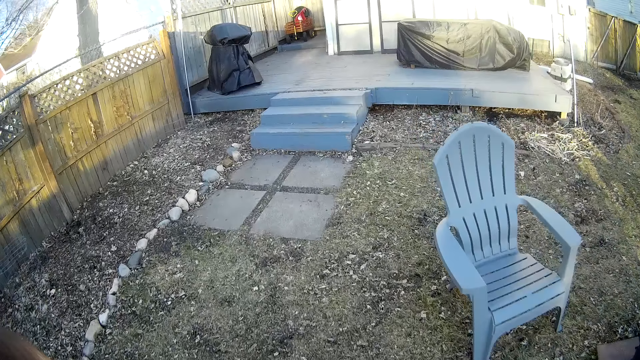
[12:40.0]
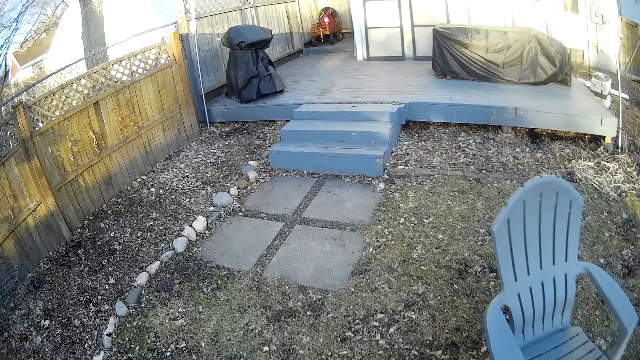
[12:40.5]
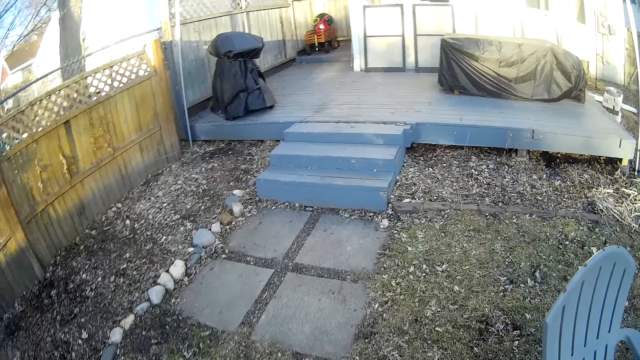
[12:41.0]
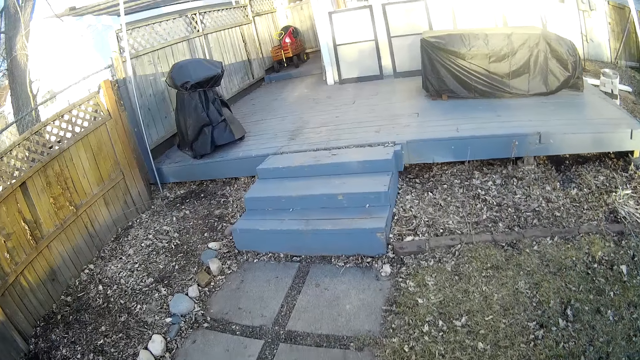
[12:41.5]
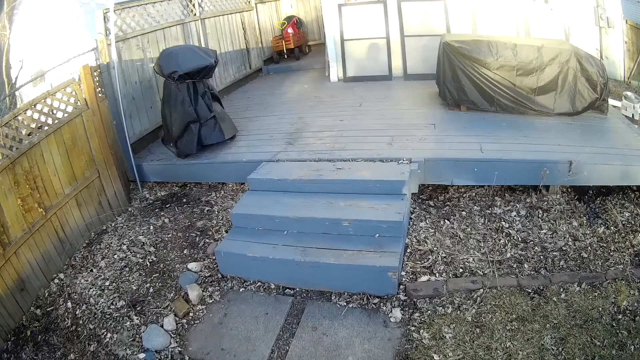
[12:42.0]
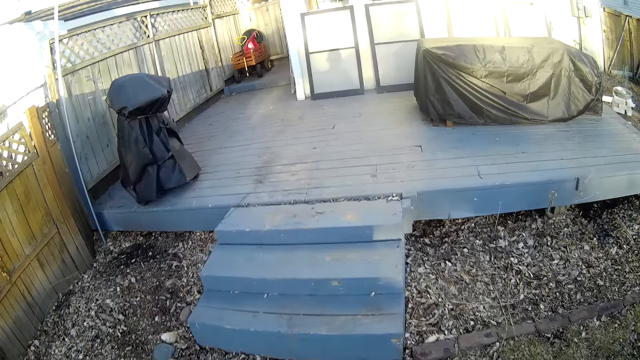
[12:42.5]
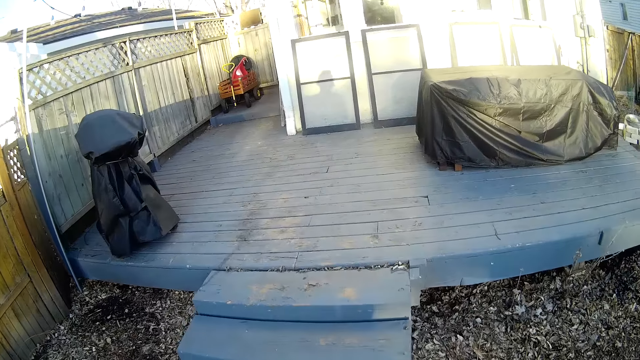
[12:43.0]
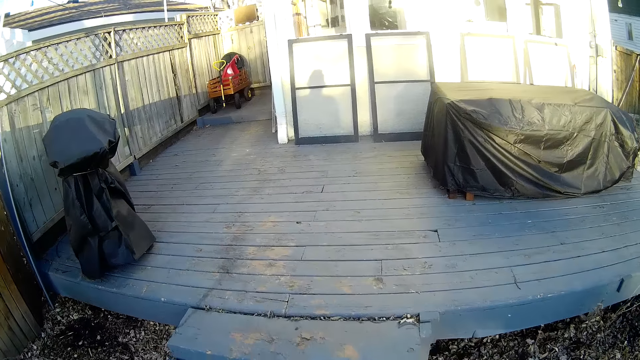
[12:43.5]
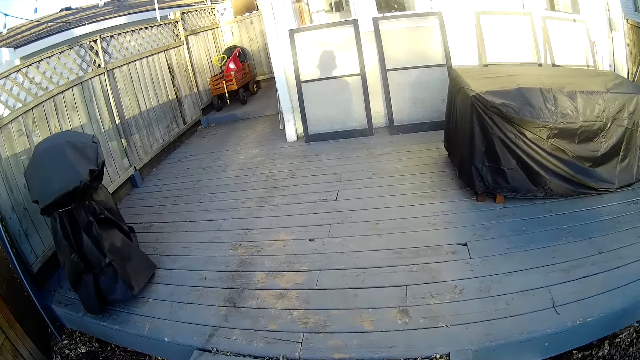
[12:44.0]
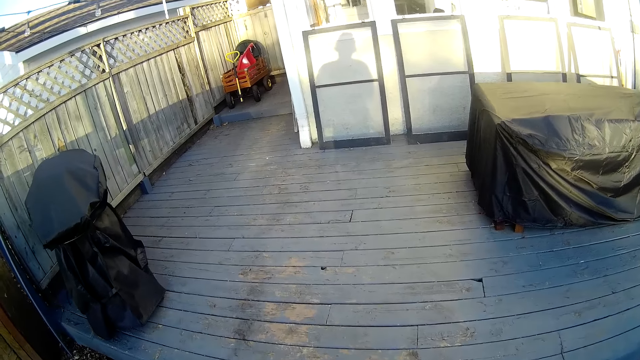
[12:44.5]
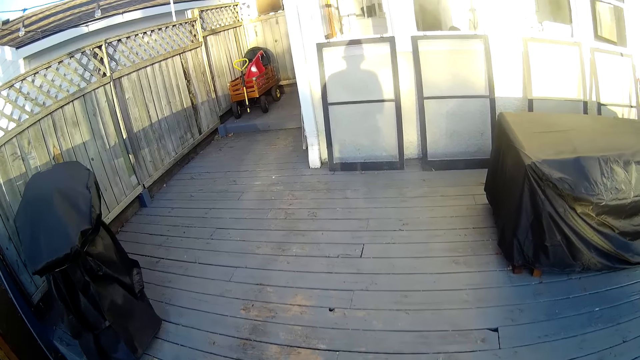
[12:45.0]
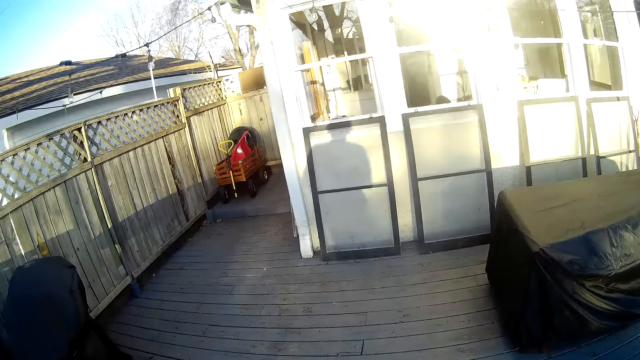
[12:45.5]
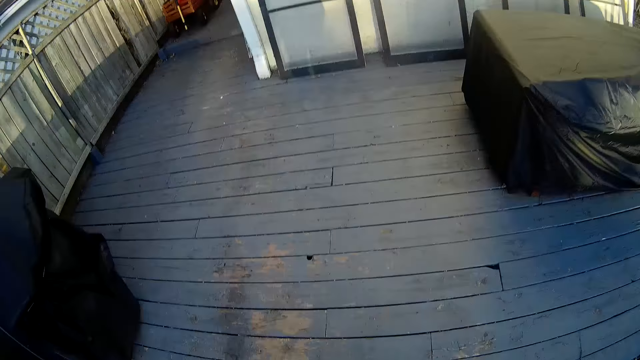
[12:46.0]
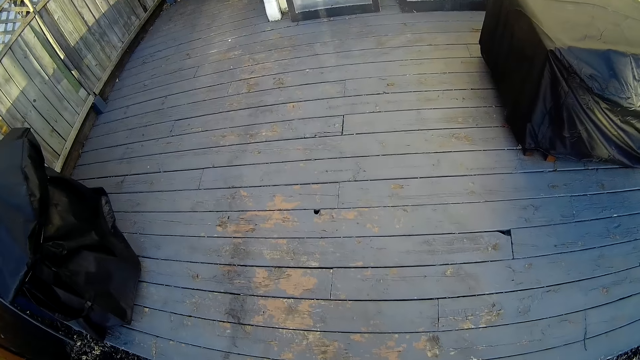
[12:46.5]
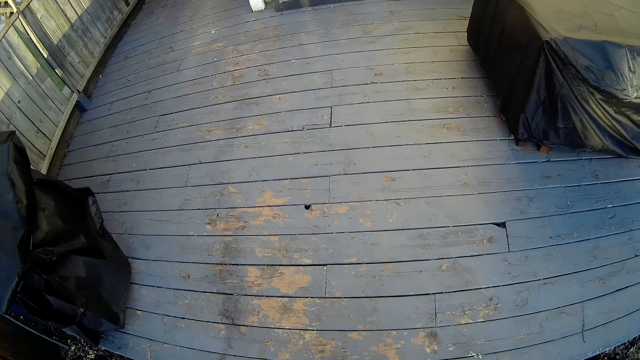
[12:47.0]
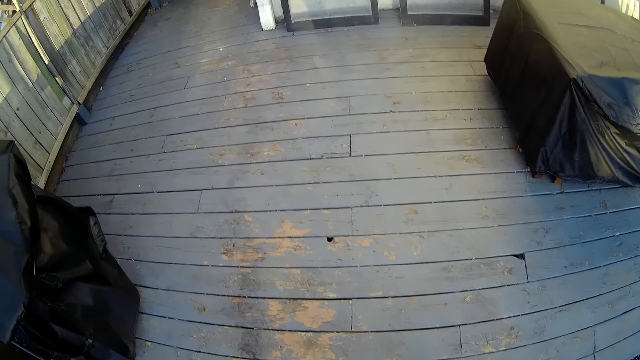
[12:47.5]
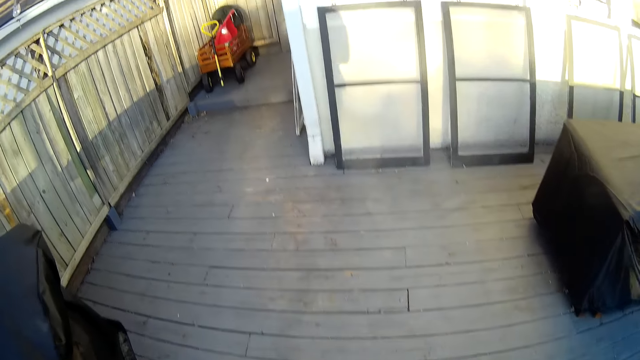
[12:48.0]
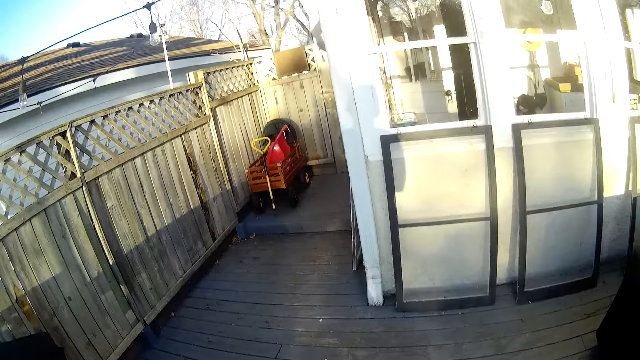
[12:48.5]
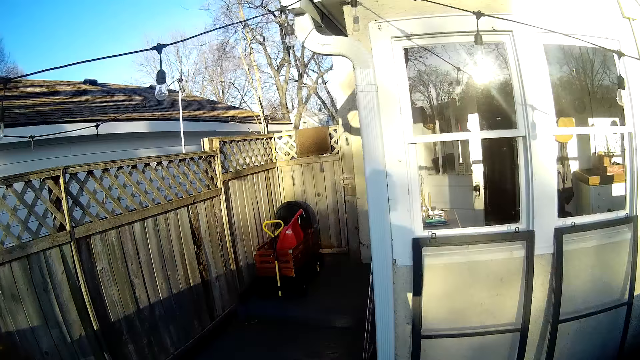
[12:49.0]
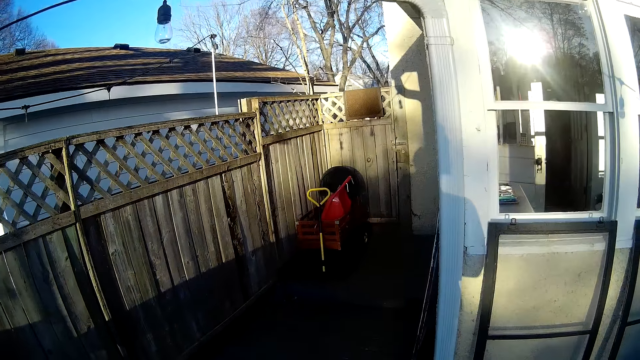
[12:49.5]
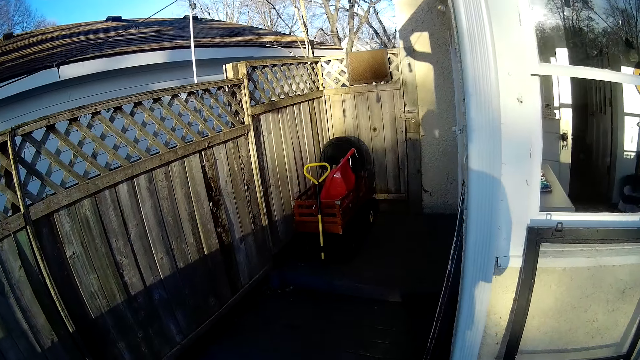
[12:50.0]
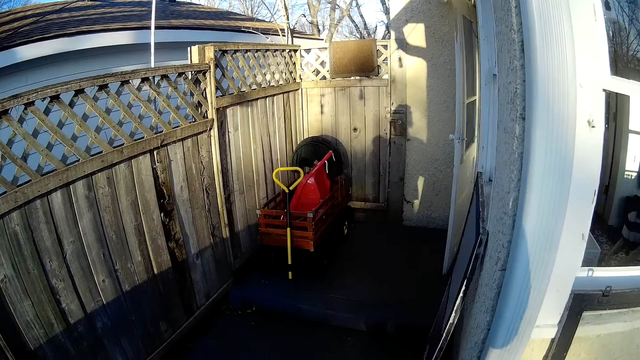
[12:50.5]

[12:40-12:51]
The camera wearer climbs the stairs. They walk to the house.

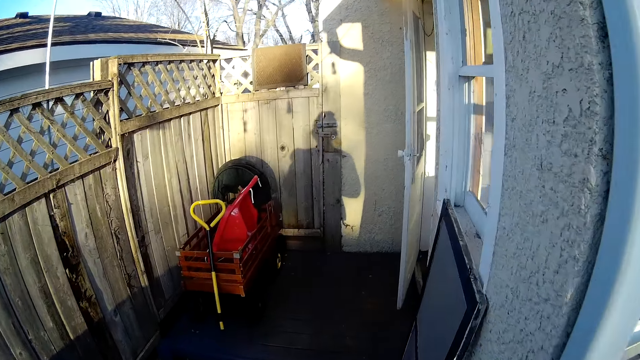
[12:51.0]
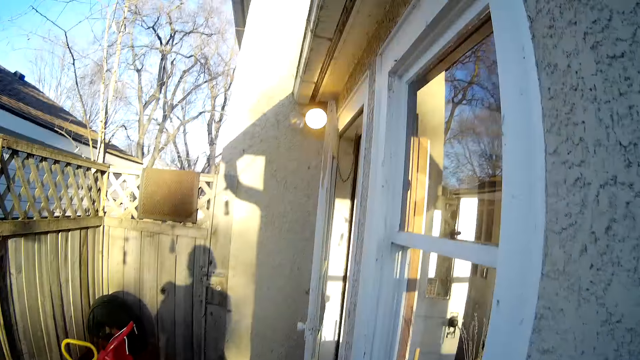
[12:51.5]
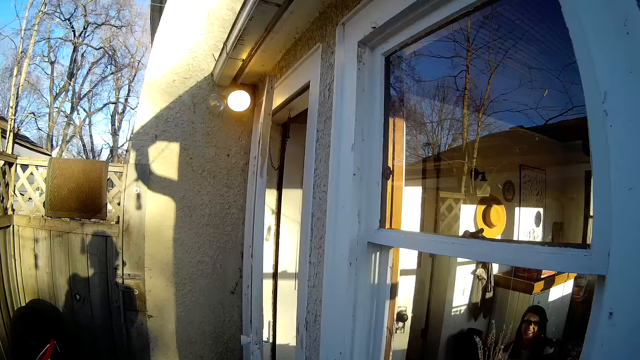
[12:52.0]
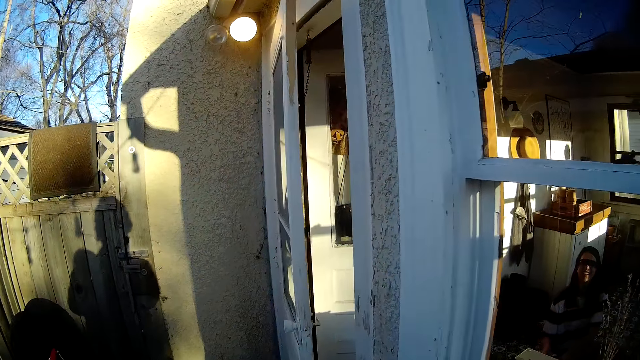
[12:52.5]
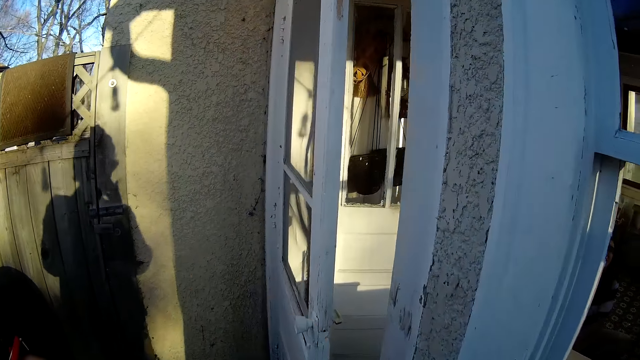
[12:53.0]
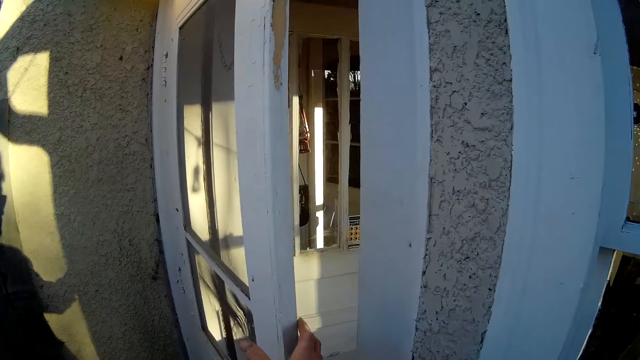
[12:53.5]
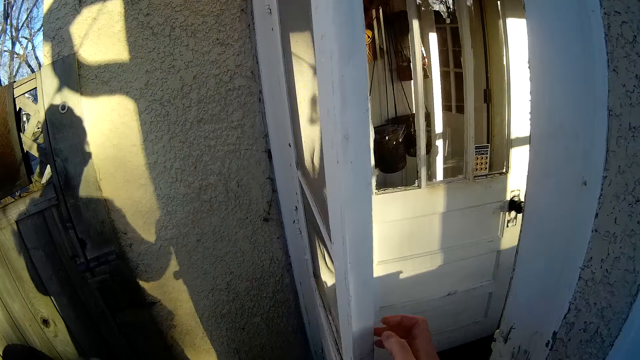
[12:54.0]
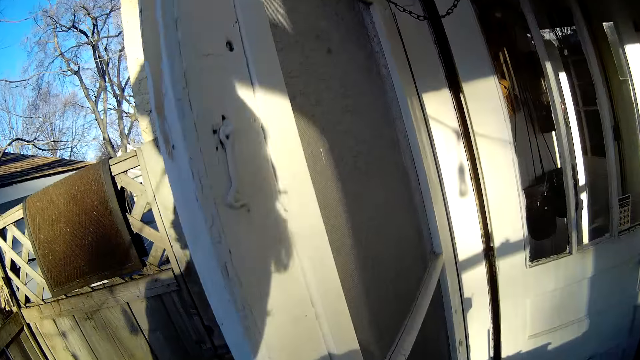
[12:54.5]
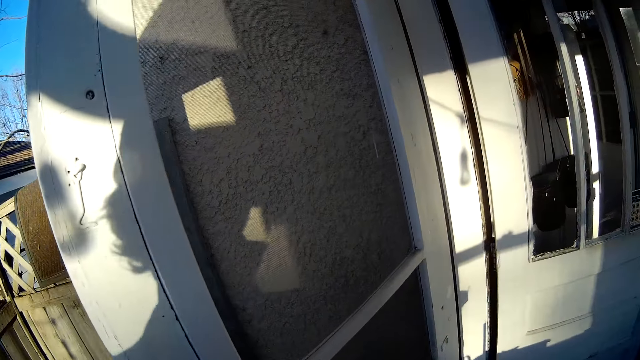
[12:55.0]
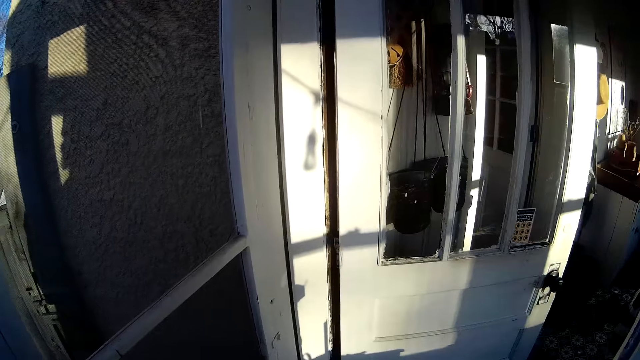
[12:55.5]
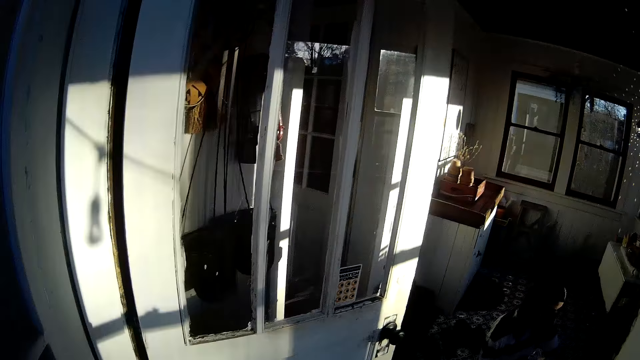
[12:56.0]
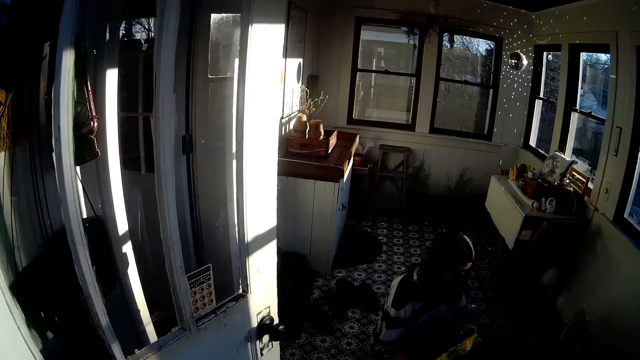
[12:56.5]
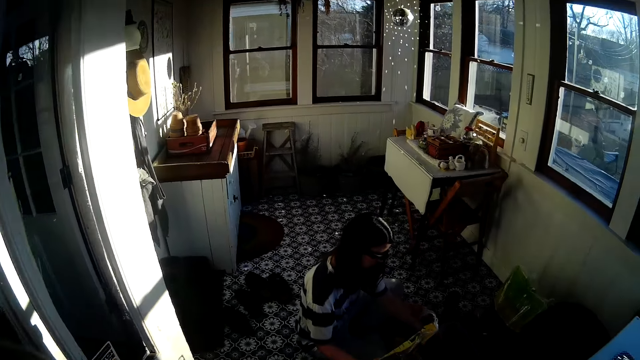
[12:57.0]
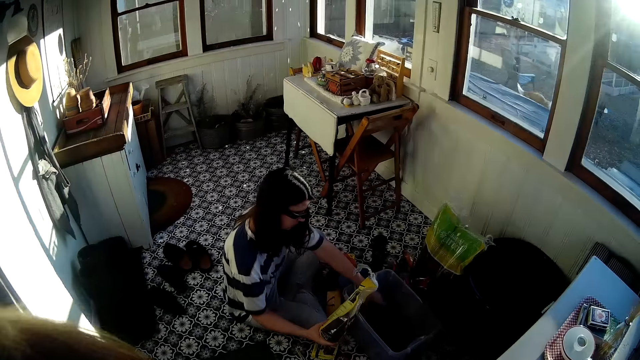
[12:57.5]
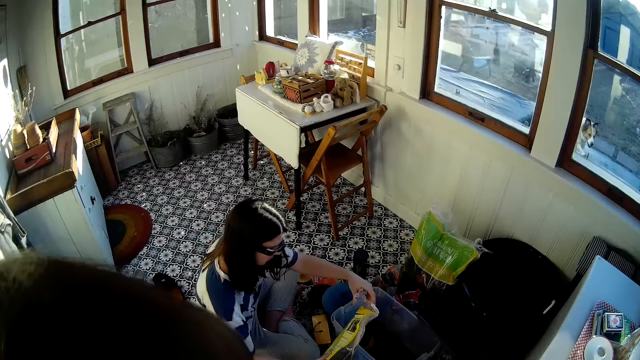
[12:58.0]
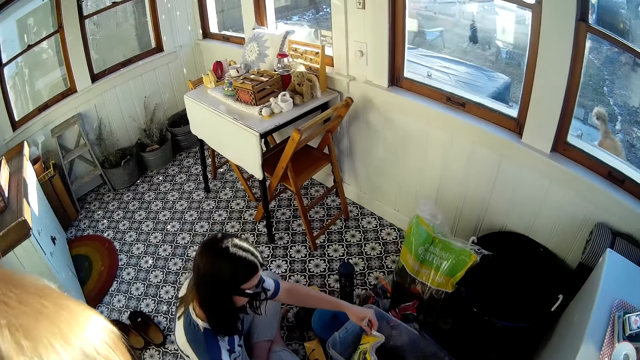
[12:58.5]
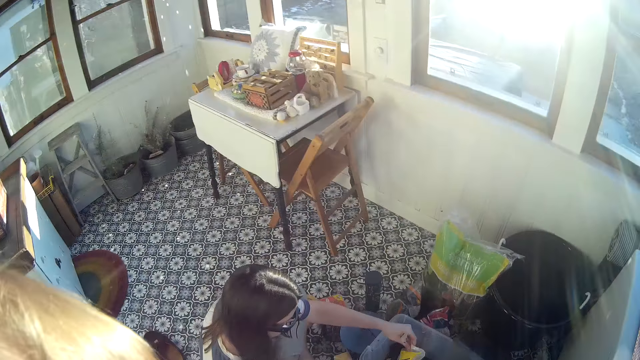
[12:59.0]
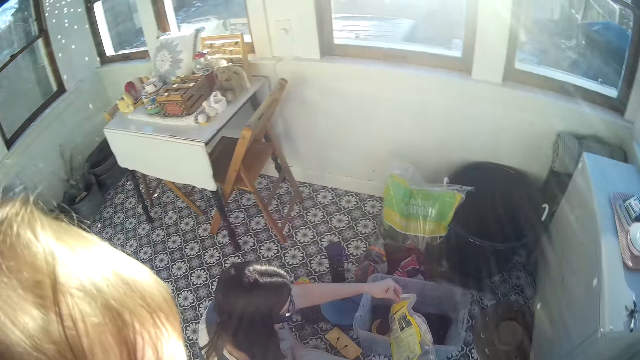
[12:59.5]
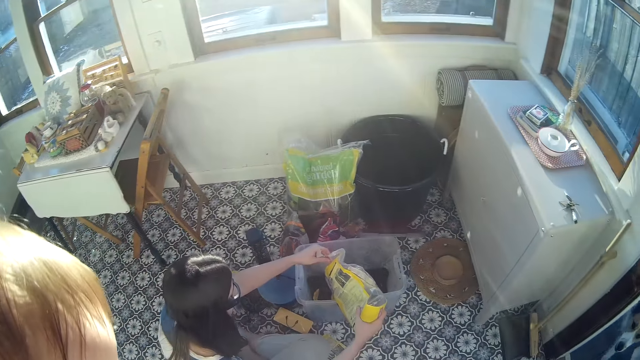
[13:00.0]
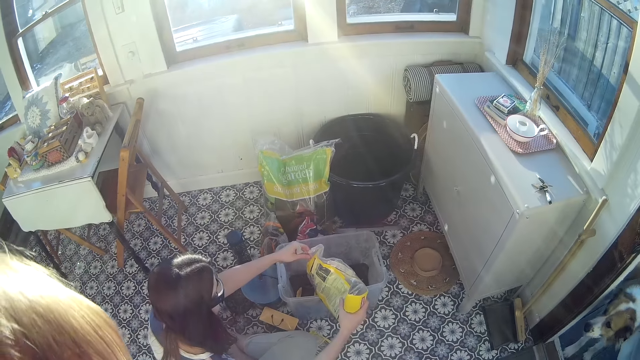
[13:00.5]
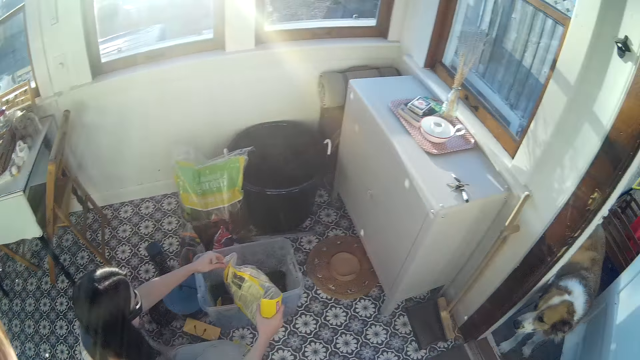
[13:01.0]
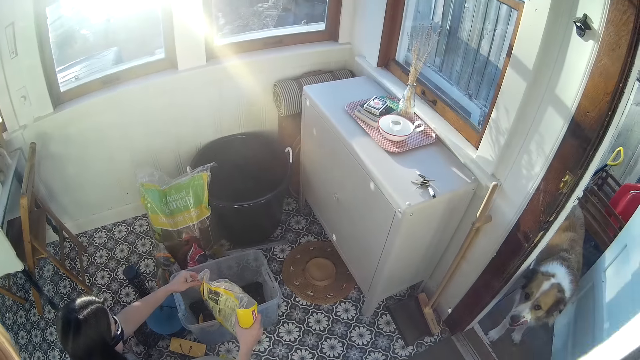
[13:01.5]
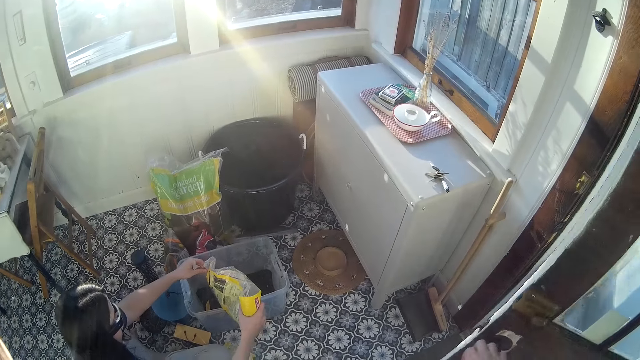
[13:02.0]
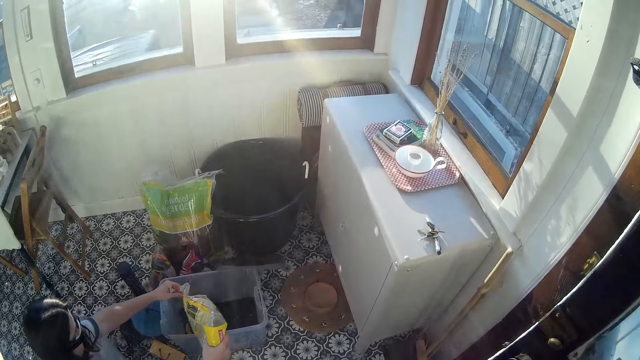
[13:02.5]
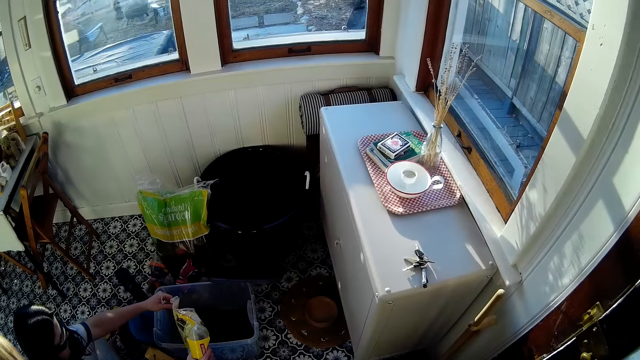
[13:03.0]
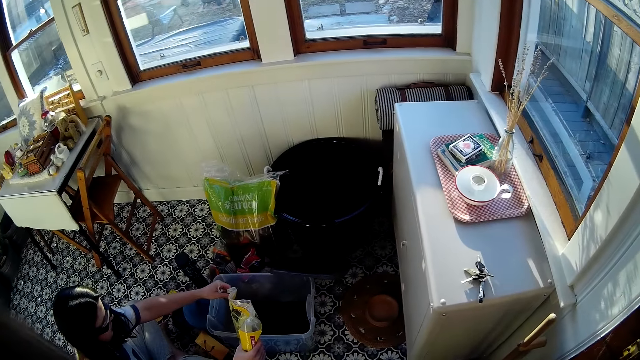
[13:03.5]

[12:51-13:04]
The camera wearer interacts with the baby. He opens the door of the apartment with his right hand. He enters the house. A woman pours bird feed from a pack of bird feed in her hands into a bird feeder inside a large storage box on the floor. The dog runs towards the door of the apartment. The woman converses with the camera wearer. The camera wearer closes a door net on the door of the apartment with his right hand.
